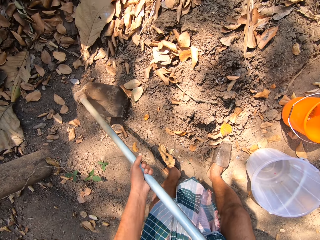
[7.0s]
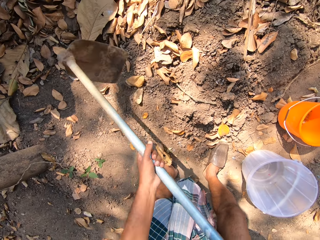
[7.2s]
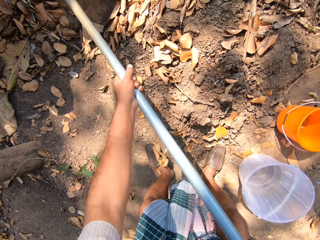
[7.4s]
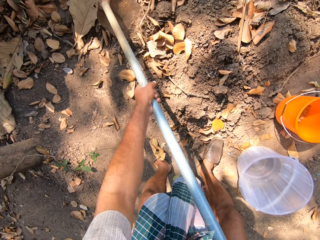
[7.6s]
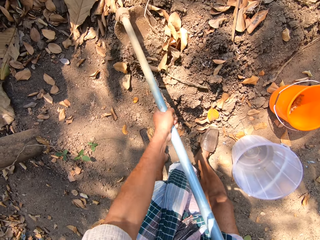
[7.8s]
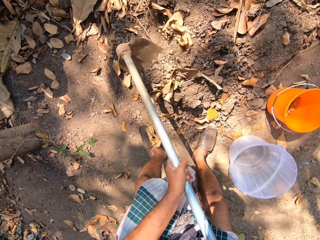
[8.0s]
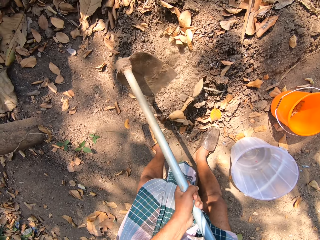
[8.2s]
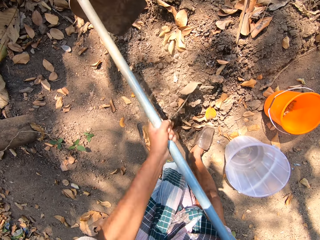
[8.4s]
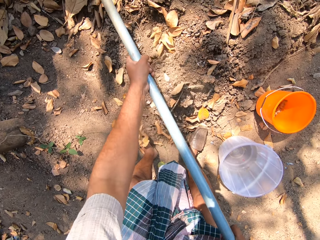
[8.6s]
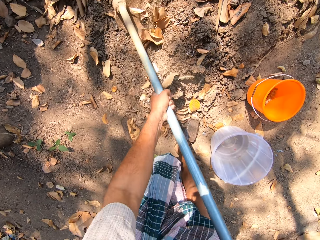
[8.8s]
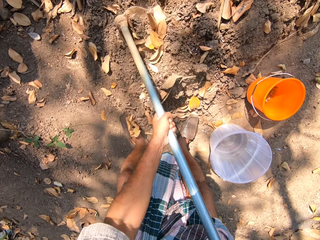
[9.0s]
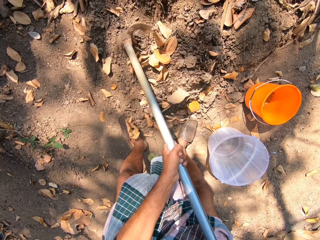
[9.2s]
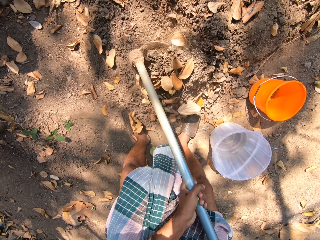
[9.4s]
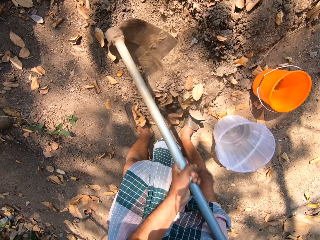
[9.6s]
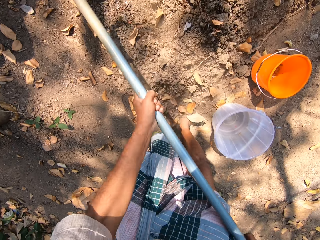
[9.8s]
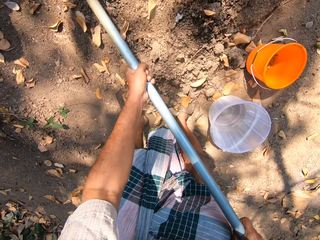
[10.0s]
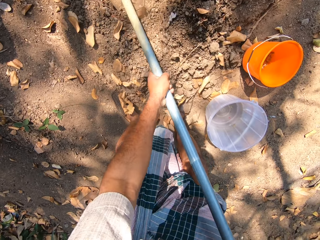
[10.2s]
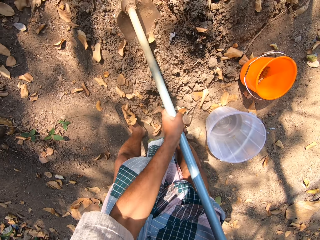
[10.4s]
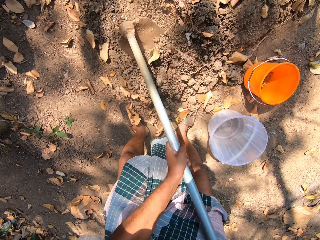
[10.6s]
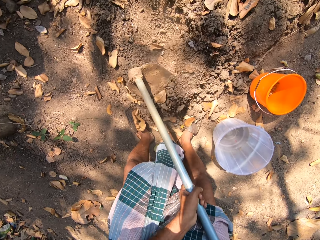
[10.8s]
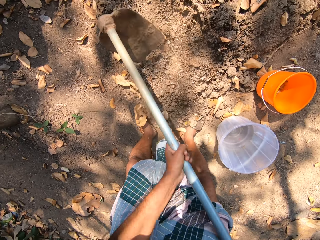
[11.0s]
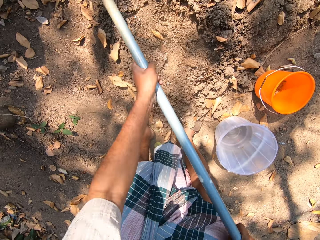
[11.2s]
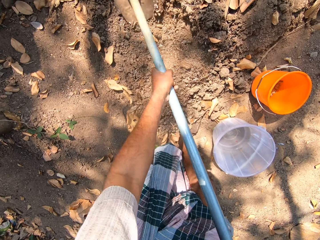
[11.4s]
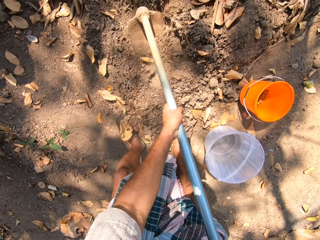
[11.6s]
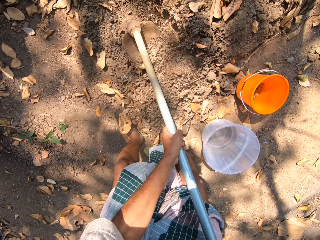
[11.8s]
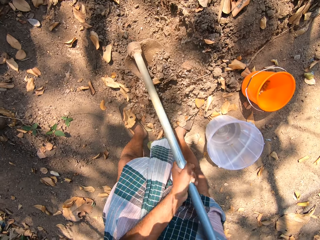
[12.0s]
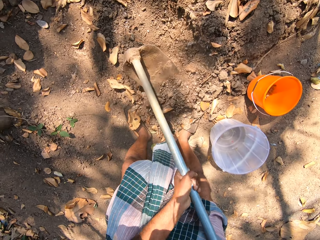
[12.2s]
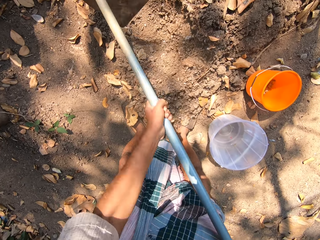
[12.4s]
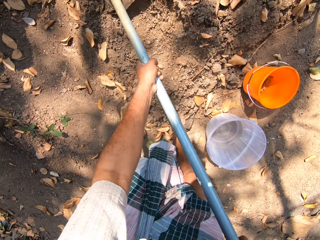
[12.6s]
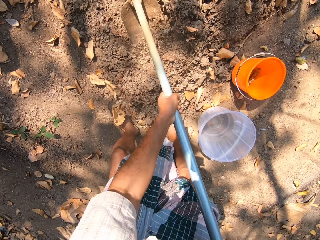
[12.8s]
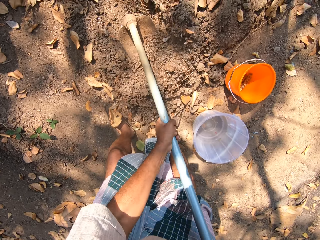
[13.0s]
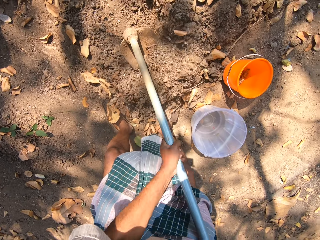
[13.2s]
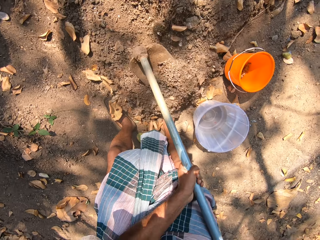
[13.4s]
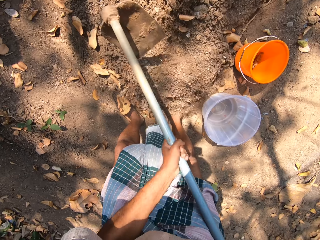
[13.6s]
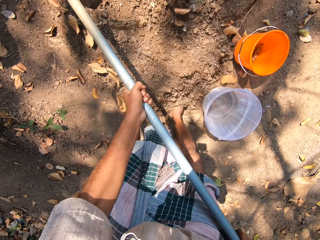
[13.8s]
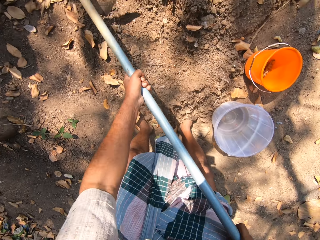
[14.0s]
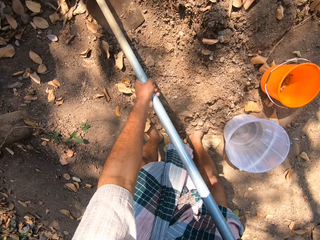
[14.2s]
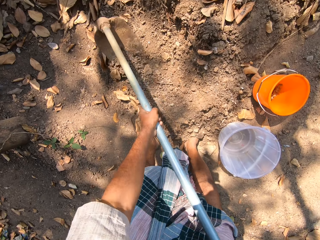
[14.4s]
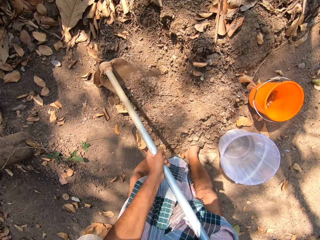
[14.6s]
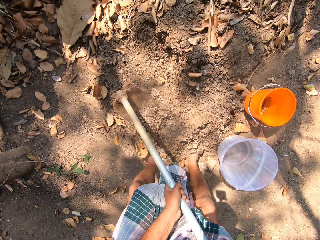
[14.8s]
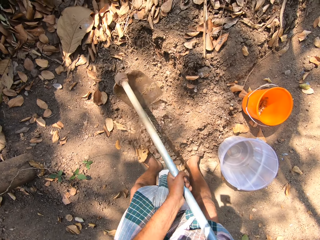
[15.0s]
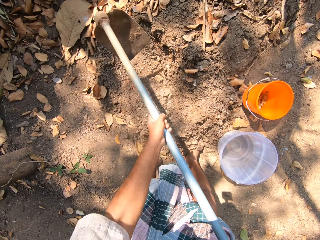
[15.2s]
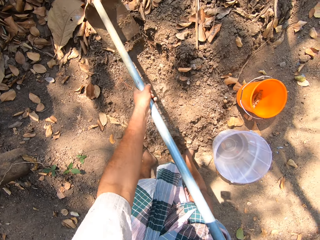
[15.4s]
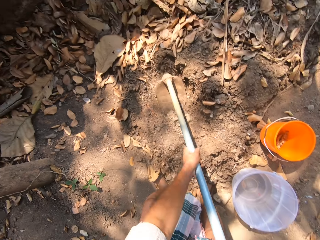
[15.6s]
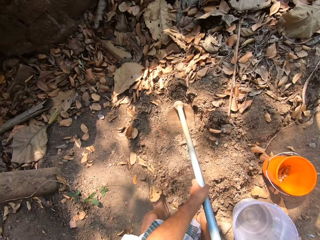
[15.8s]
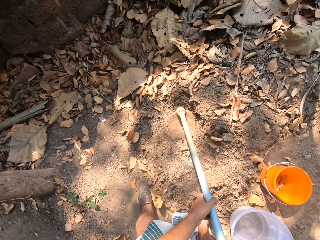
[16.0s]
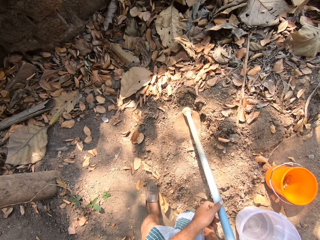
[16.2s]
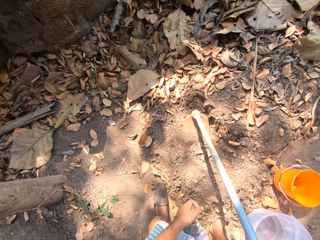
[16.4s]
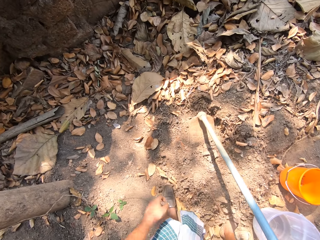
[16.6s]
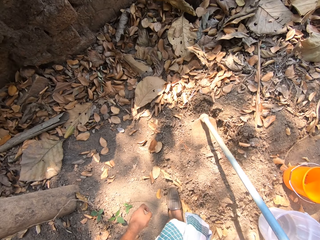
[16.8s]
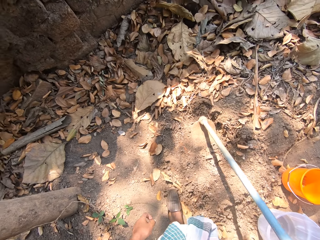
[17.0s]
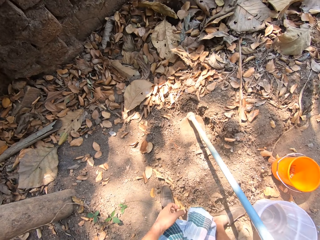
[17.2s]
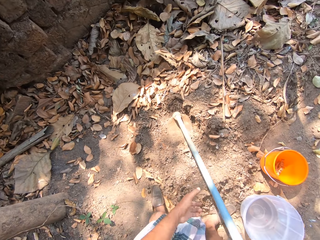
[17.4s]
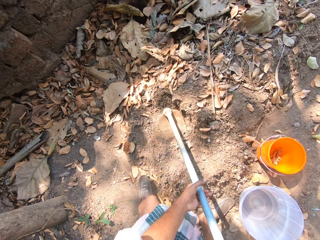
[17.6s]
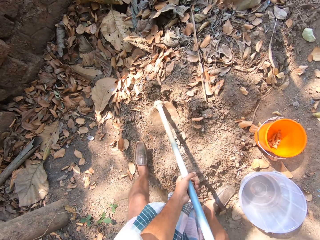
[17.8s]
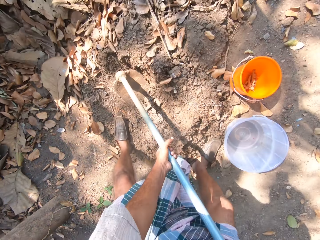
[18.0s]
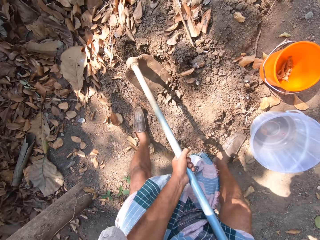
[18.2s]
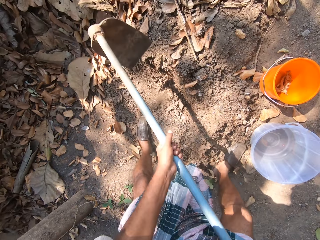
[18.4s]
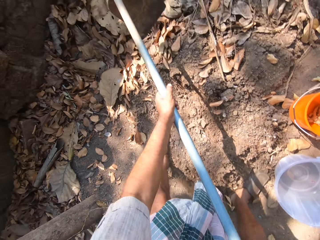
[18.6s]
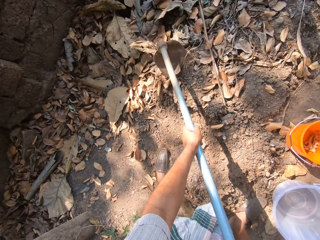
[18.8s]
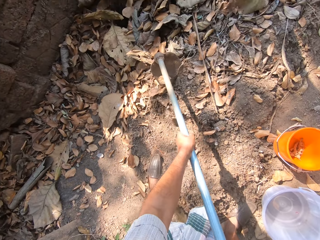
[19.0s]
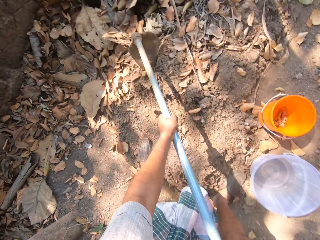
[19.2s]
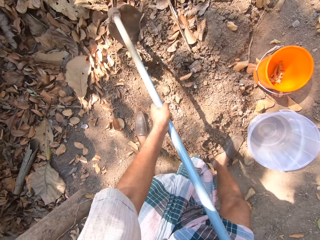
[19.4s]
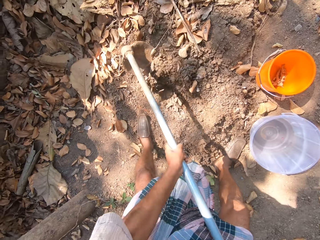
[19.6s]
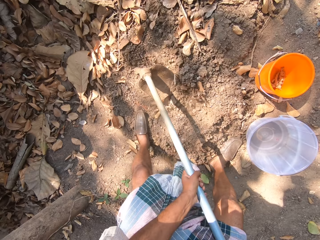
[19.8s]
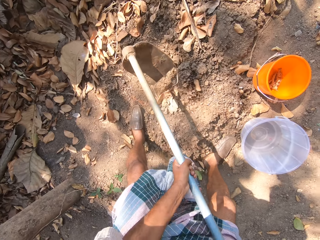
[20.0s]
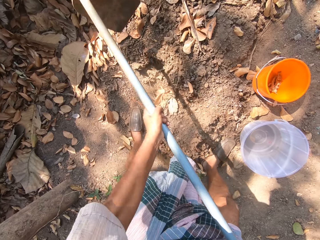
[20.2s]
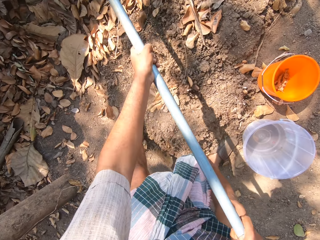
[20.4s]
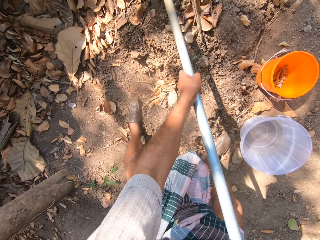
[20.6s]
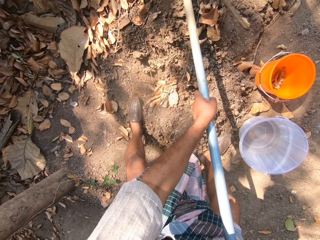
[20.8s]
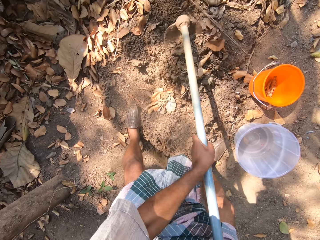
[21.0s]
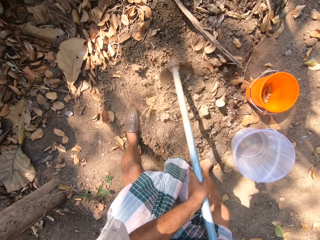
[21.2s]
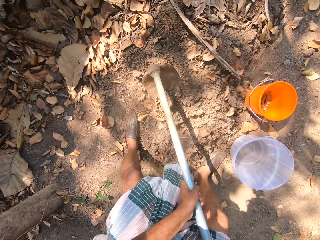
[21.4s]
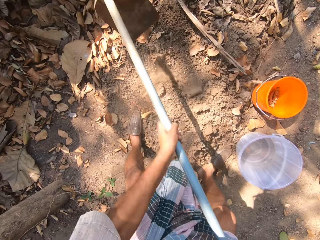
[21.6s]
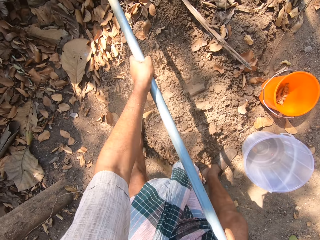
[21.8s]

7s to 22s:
The camera wearer digs a hole in the floor with the hoe in both hands. They move on the ground. They dig a hole in the floor with the hoe in both hands.

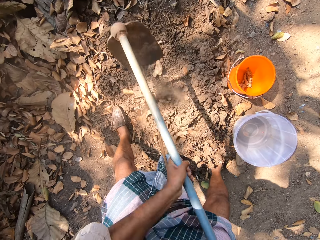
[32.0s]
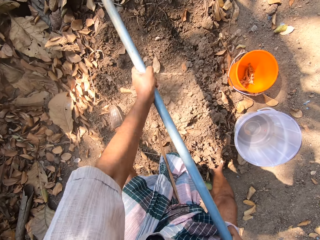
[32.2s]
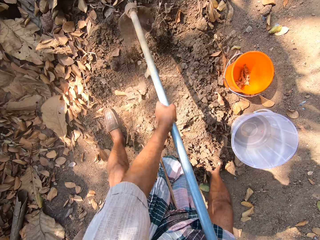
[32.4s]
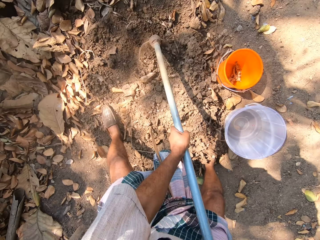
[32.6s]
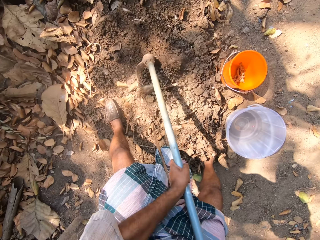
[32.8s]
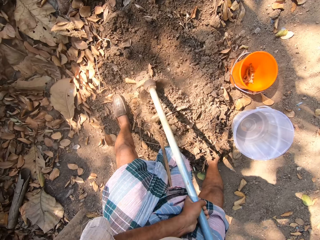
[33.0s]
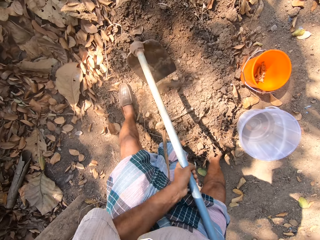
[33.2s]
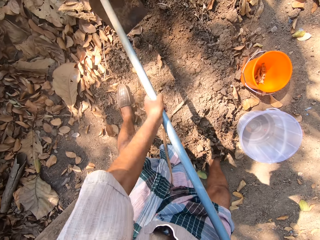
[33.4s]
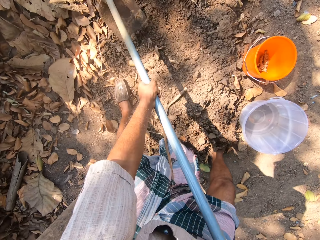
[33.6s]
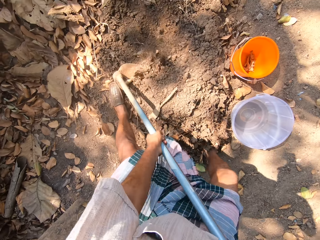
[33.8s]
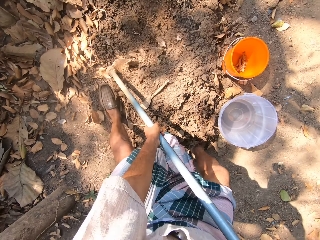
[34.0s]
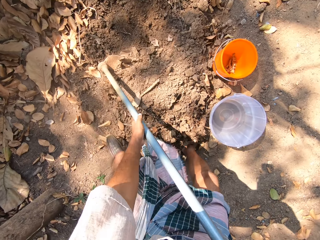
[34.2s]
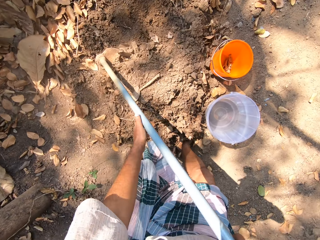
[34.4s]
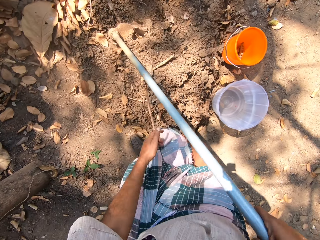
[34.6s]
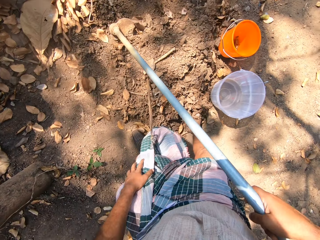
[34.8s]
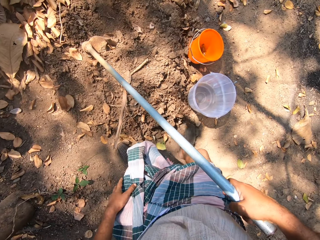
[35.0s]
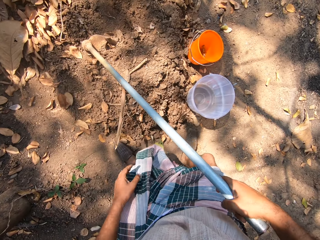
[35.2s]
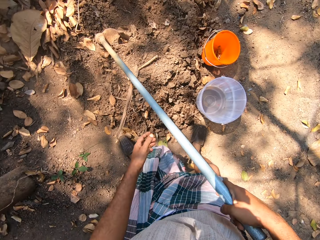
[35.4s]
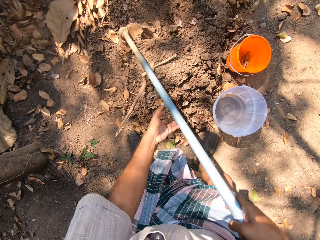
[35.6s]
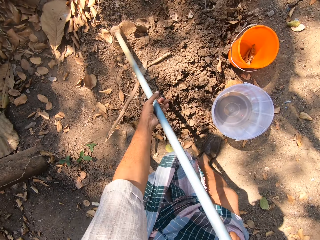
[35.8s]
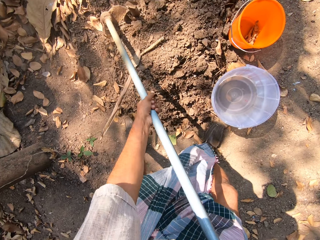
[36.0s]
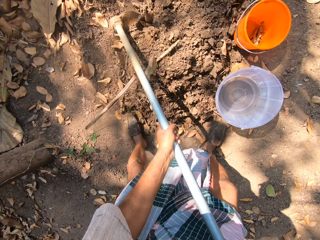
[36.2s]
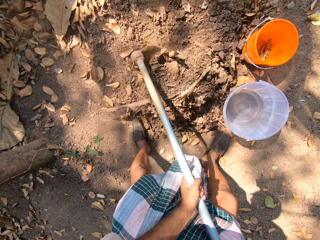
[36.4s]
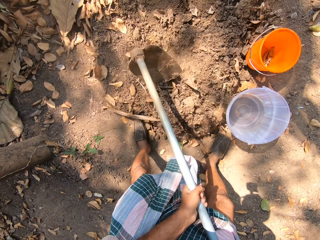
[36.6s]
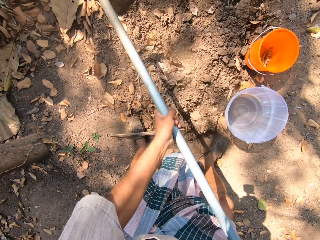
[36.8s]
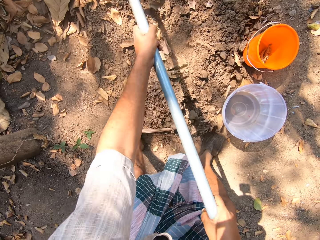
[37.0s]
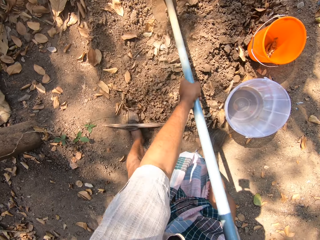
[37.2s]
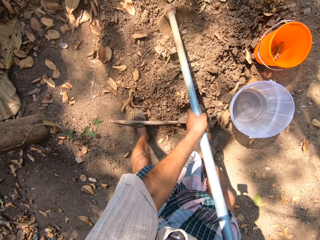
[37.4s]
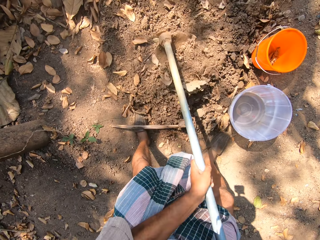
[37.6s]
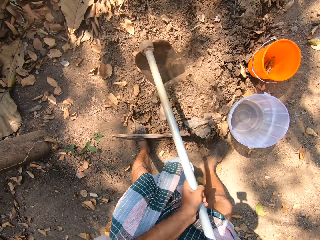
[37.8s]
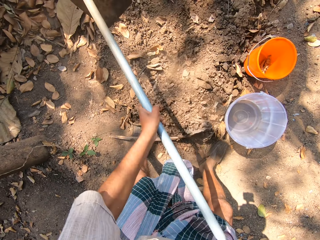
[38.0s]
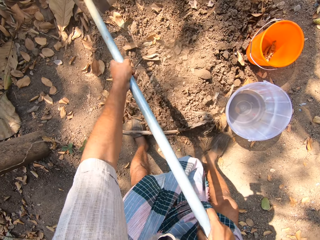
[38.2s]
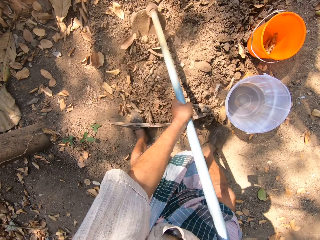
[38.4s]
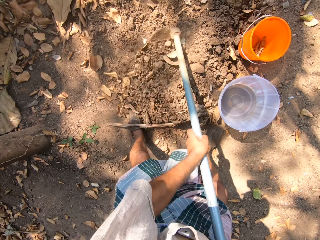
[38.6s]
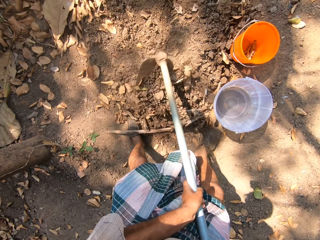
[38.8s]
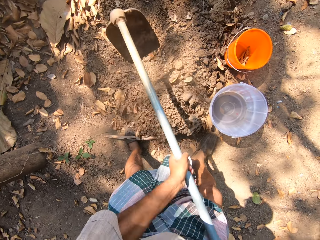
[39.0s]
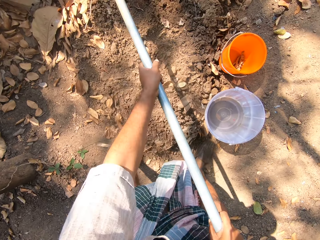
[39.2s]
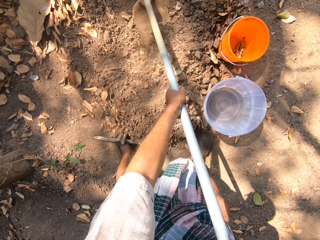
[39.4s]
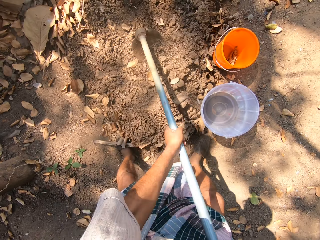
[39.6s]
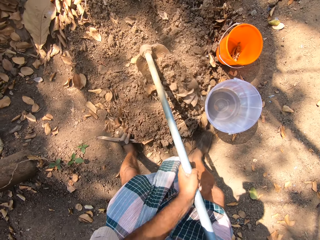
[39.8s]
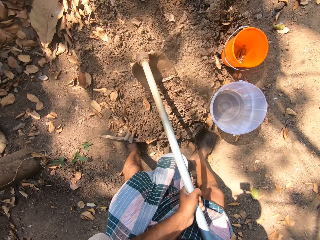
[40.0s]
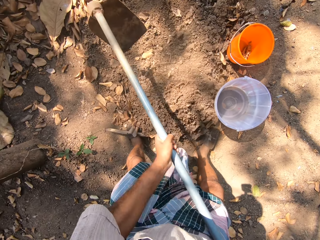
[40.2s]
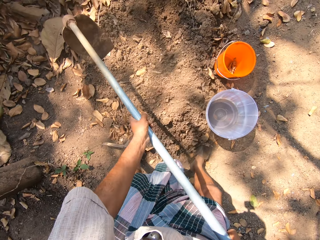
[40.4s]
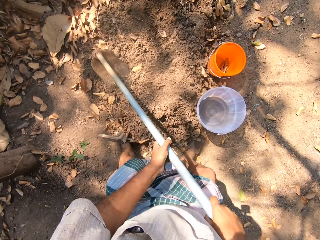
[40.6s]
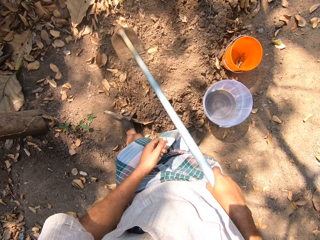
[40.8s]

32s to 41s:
The camera wearer digs a hole in the floor with the hoe in both hands.
